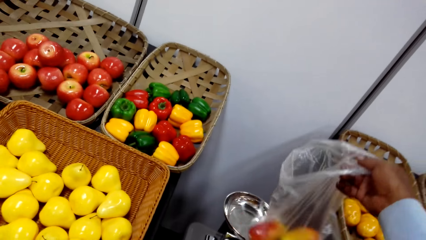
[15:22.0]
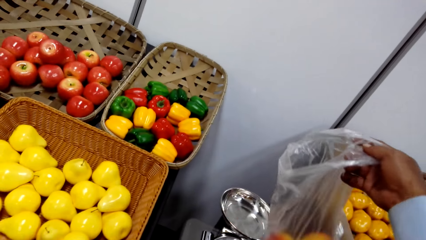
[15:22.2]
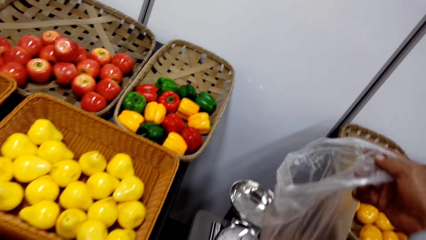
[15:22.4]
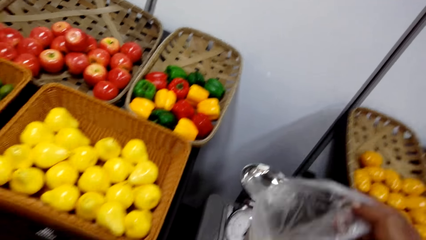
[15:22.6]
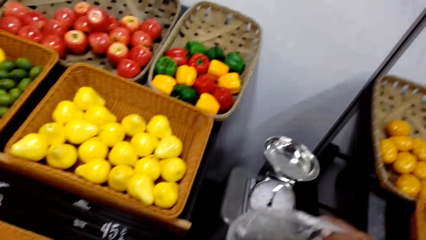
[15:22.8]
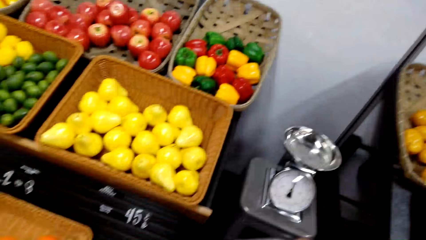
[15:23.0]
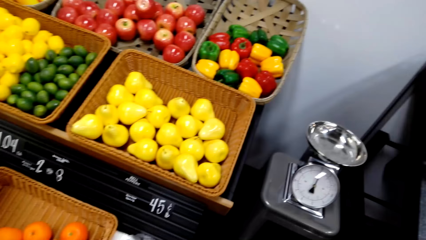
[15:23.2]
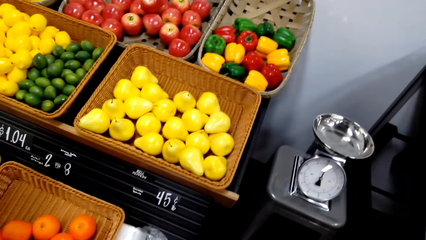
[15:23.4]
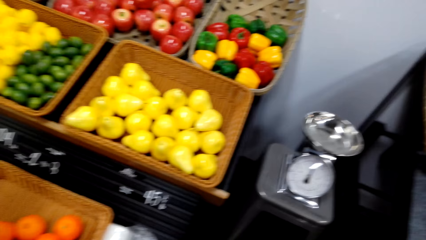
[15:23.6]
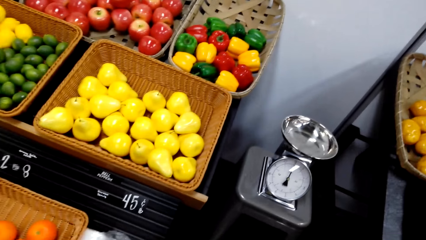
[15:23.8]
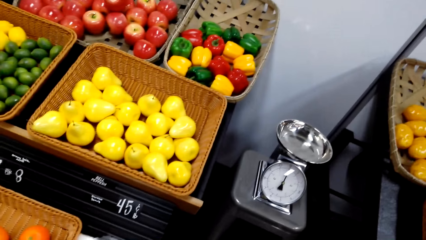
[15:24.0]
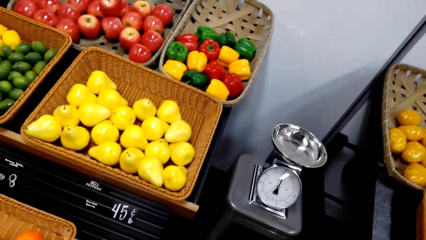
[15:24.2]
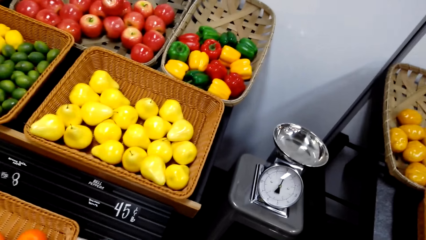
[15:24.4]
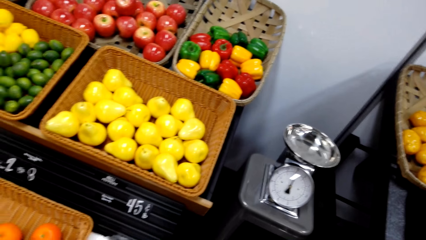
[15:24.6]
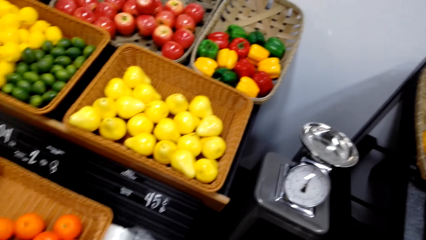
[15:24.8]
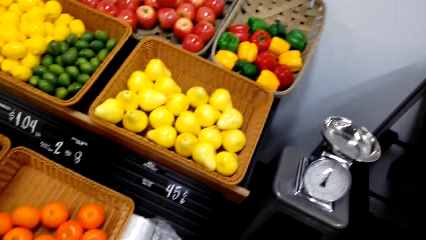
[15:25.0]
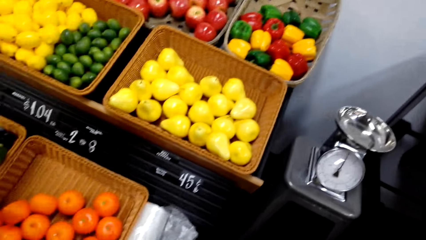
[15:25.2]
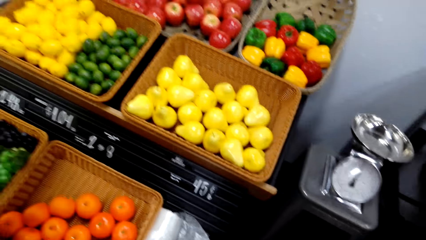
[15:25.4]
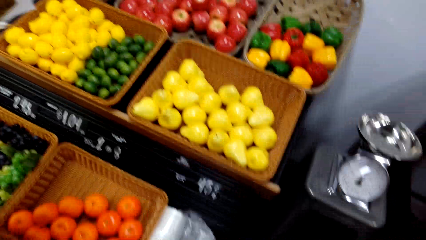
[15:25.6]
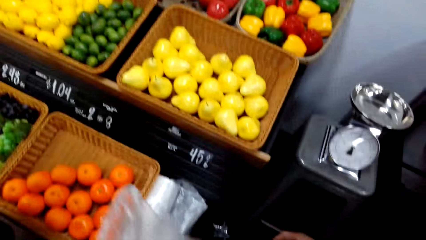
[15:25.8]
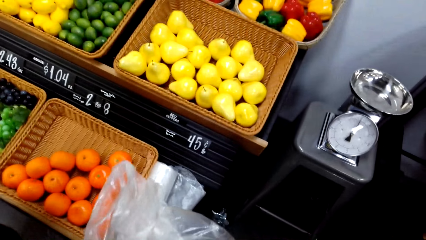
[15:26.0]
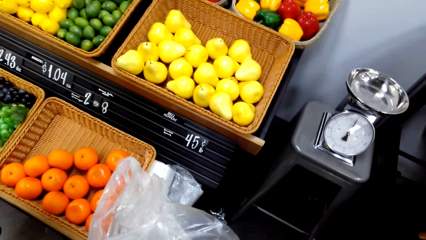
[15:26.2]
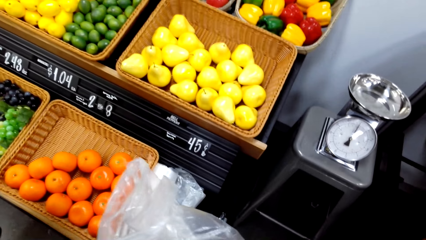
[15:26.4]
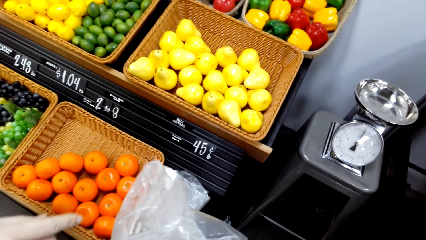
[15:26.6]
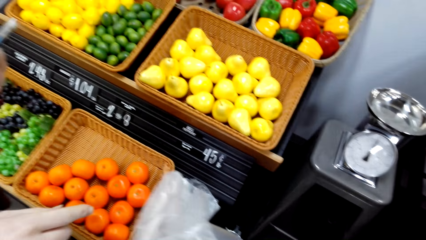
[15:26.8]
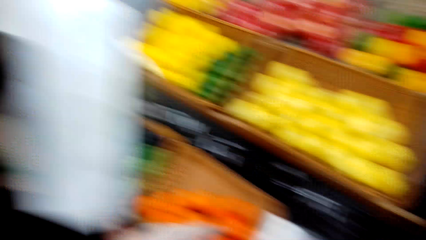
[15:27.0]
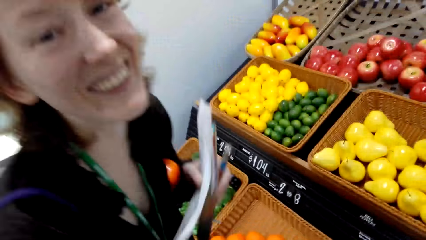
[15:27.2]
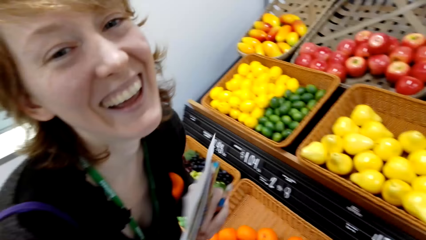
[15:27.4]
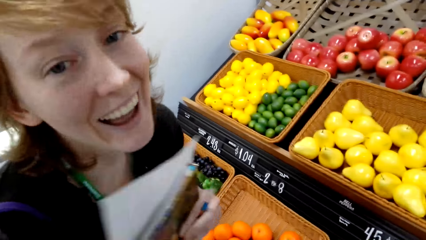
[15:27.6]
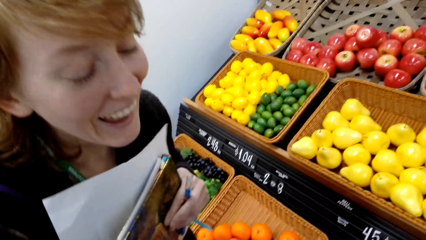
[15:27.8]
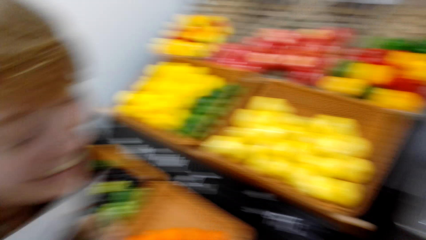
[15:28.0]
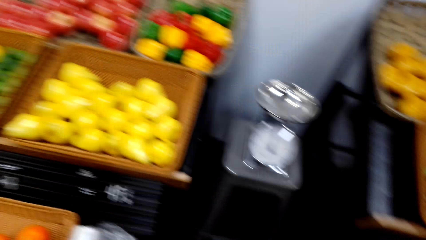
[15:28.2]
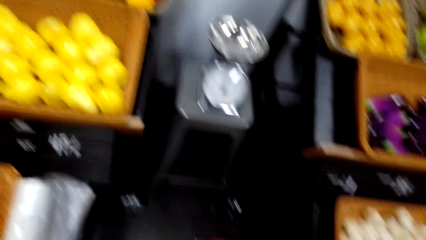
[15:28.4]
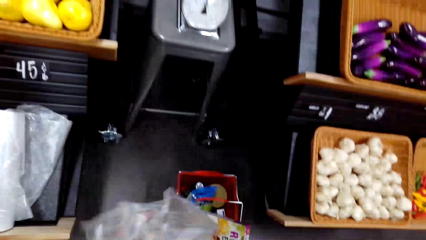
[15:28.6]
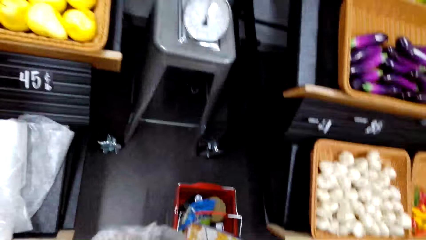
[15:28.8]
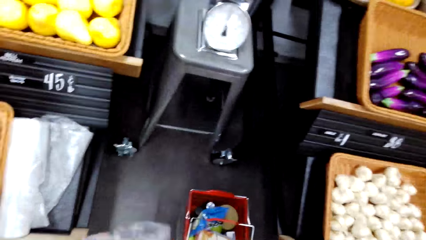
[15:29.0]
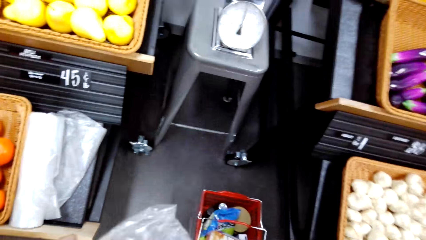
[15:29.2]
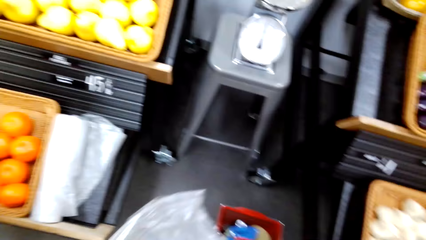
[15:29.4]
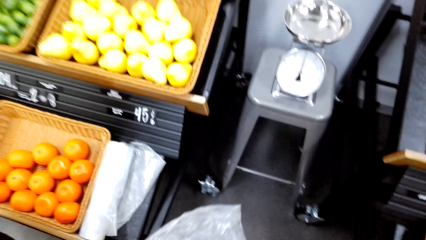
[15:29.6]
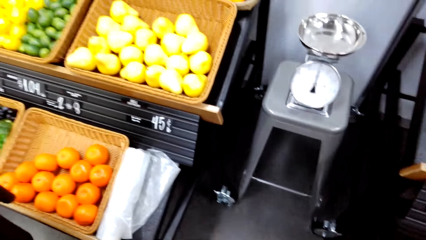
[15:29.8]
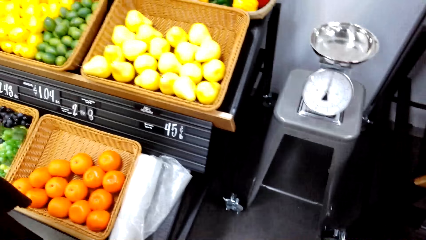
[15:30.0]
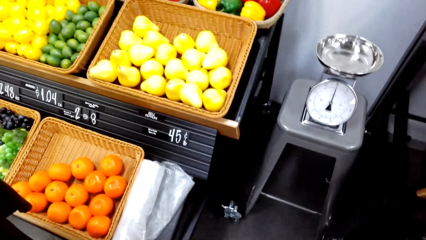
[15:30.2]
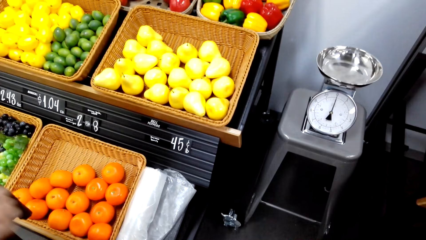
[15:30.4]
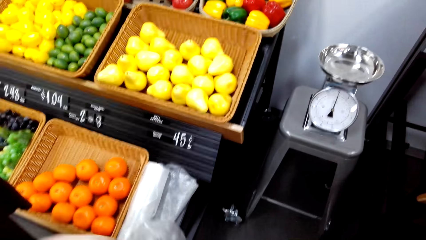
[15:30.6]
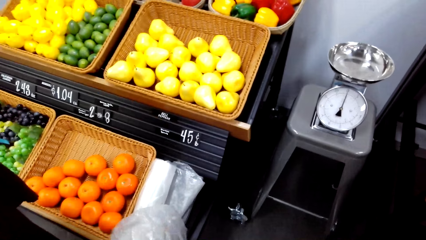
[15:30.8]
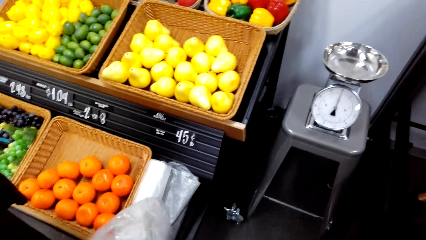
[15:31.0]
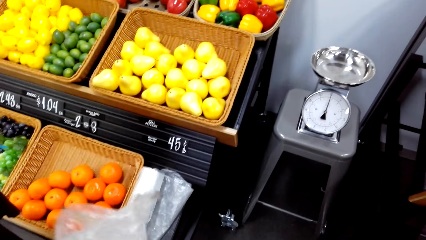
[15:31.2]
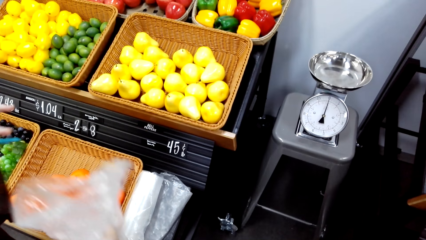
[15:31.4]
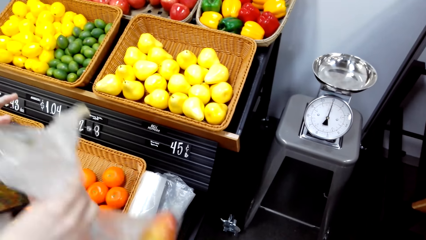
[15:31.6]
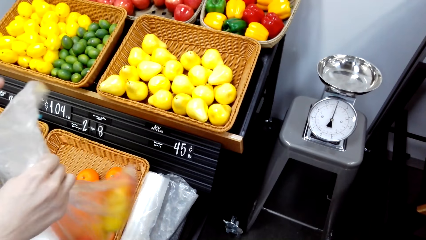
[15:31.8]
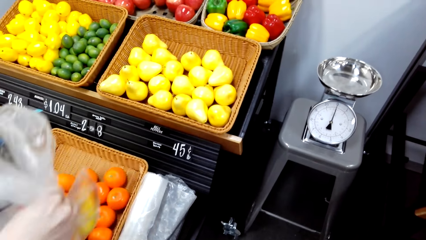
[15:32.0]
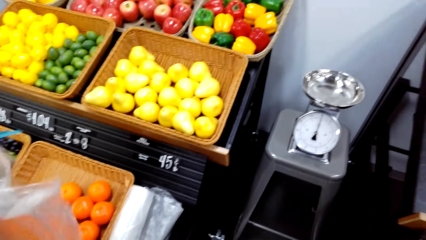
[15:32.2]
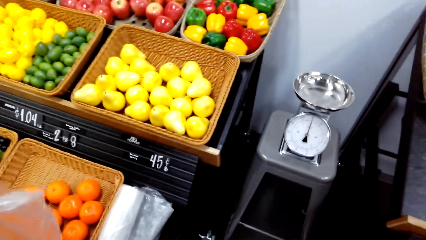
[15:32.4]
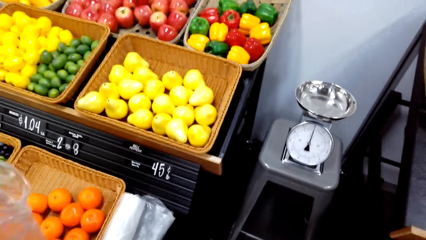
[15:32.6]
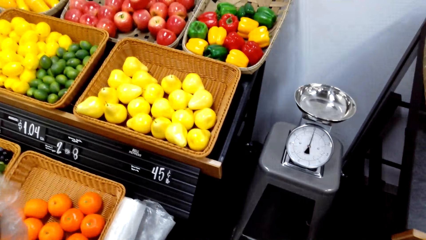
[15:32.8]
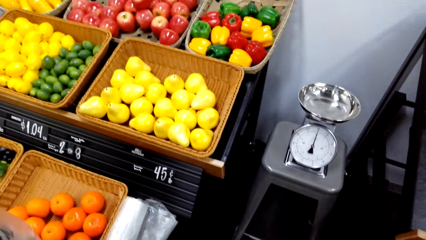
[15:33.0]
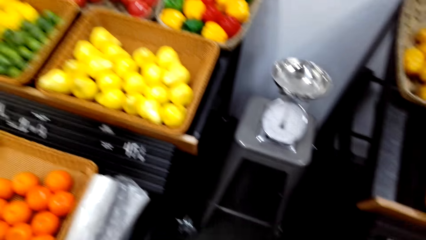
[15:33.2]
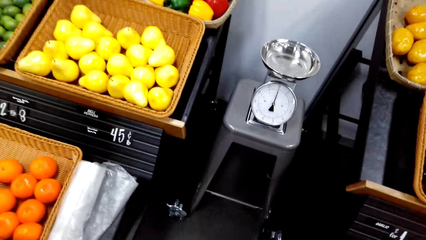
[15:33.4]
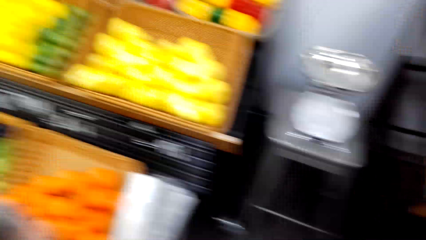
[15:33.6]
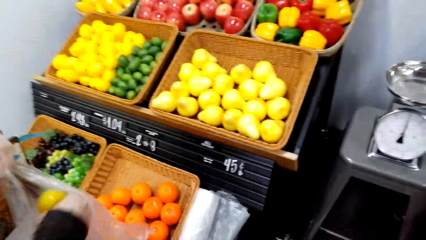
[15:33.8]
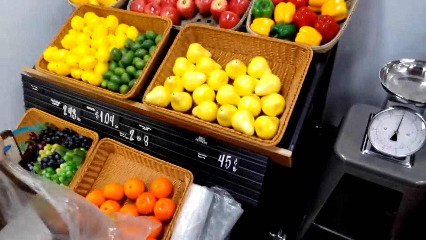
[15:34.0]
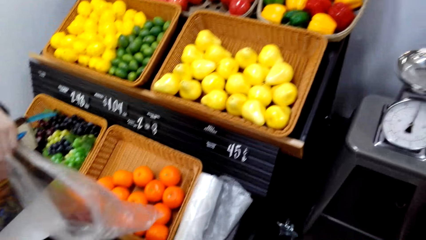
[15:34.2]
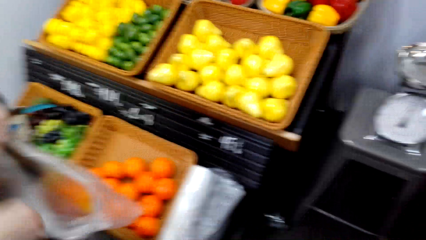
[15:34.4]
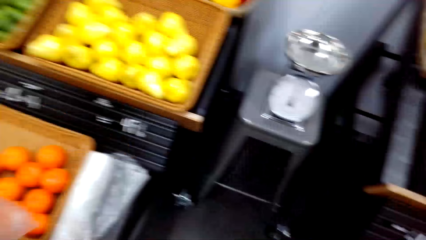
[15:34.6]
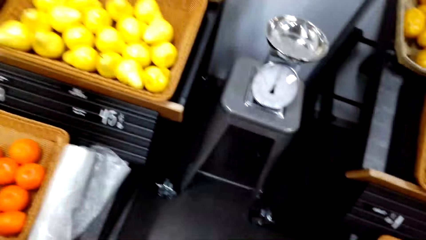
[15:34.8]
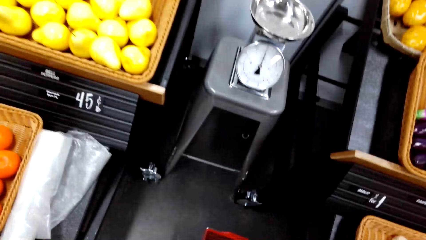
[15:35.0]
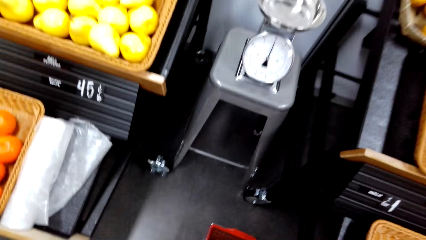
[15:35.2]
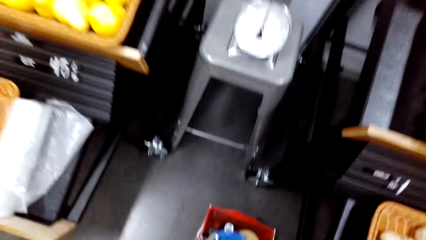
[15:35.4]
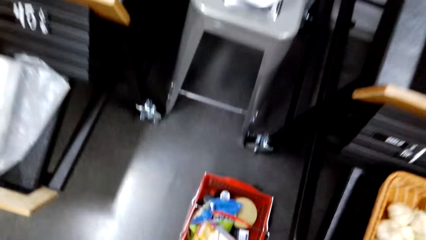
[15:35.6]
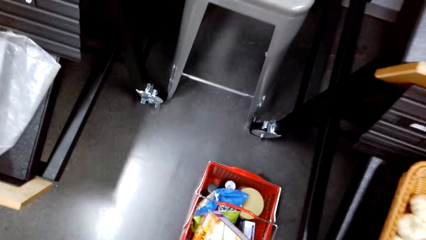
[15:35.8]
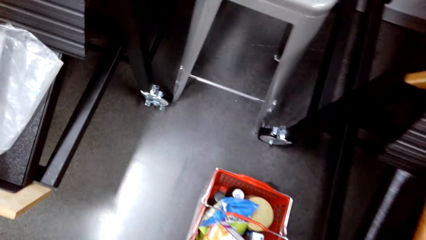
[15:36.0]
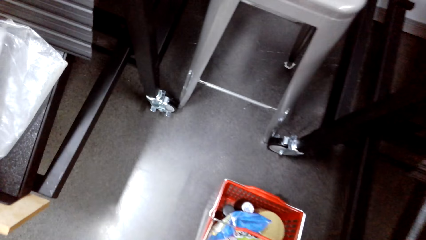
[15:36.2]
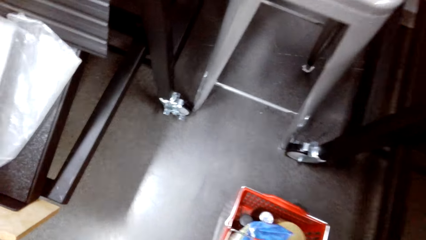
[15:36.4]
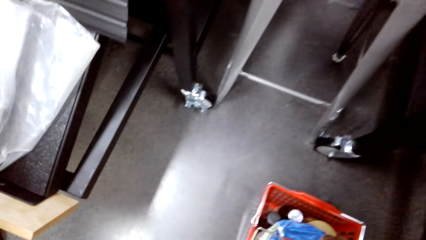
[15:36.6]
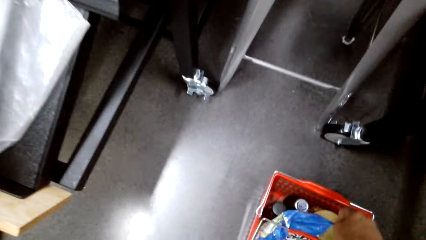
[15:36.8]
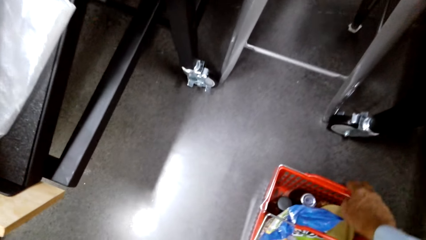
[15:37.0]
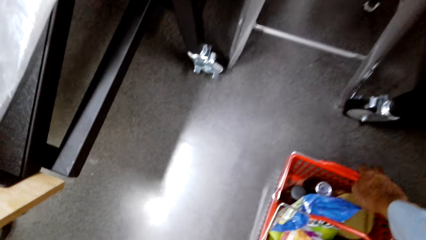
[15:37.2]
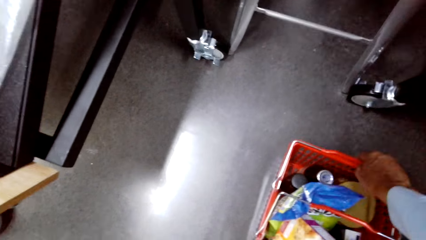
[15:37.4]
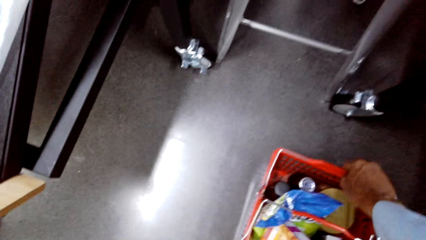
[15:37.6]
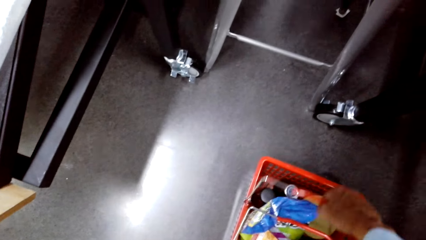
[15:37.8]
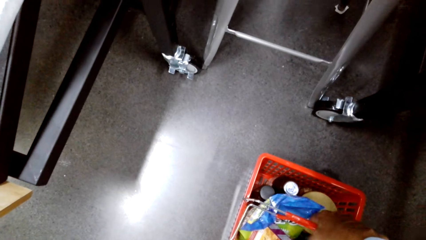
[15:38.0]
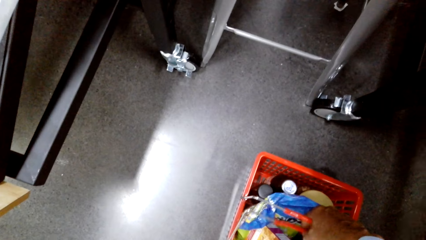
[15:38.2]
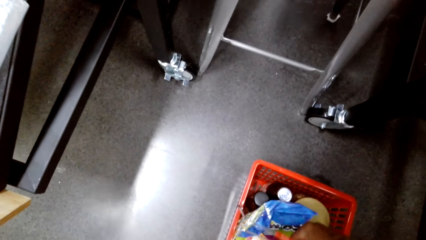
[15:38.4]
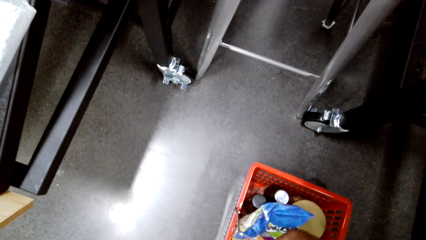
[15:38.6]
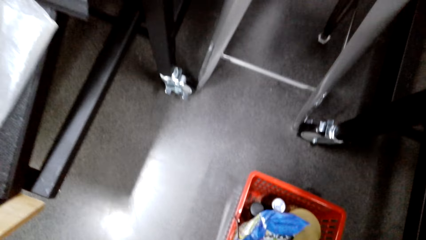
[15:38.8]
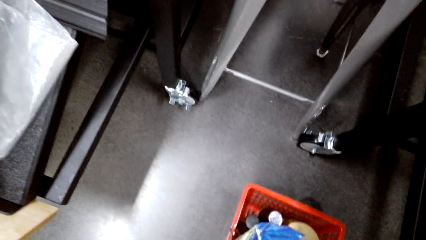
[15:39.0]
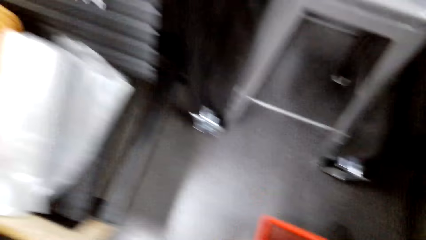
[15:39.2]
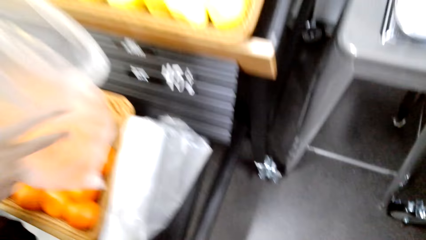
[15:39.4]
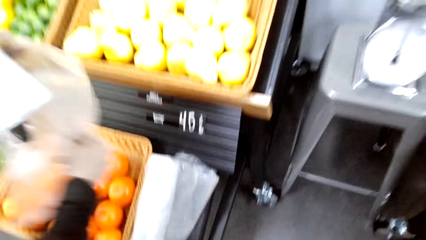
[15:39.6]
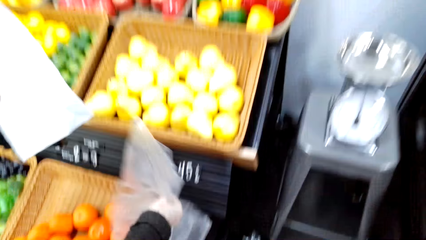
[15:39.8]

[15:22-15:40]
The camera wearer picks up the plastic bag from the weigh machine and talks with a lady. They talk with the lady again and look around. They talk with the lady and hold the plastic bag. They talk with the lady and look around. They look around again and talk with the lady. The lady holds the plastic bag. The camera wearer talks with the lady. They talk with the lady again and pick up the shopping basket.
